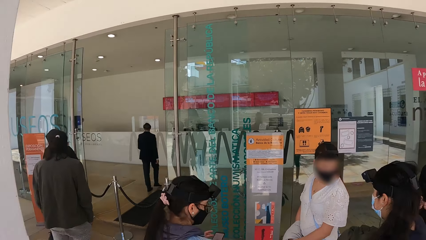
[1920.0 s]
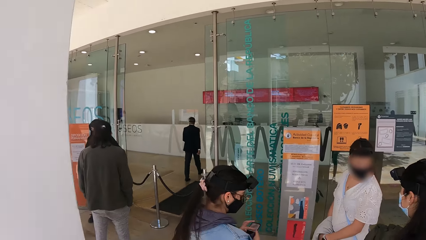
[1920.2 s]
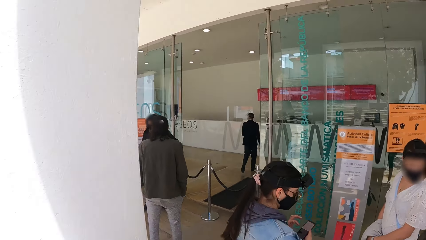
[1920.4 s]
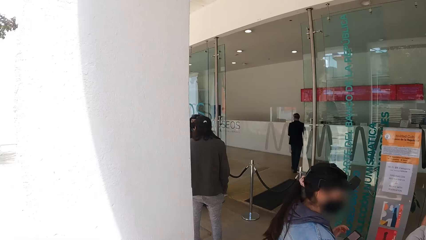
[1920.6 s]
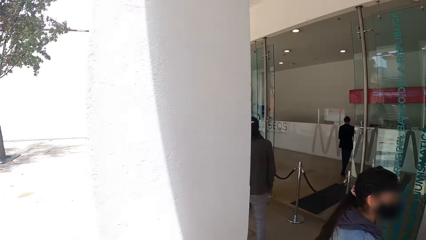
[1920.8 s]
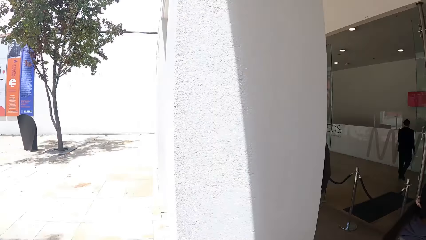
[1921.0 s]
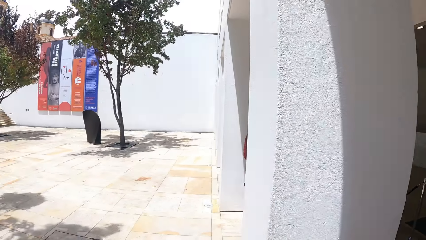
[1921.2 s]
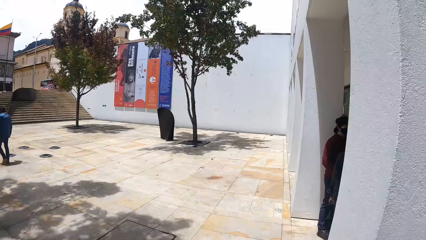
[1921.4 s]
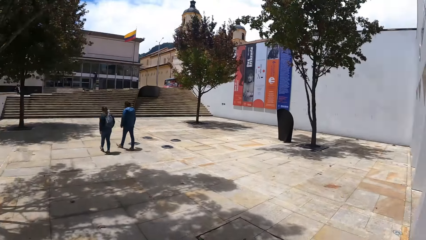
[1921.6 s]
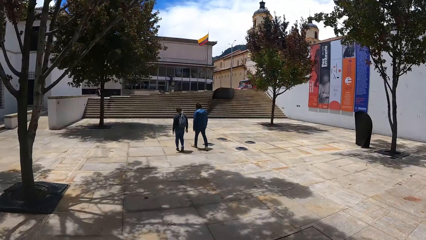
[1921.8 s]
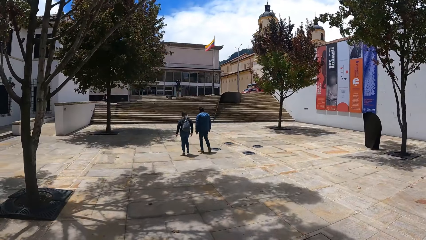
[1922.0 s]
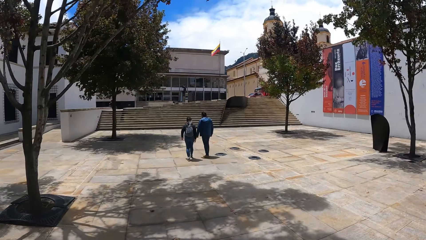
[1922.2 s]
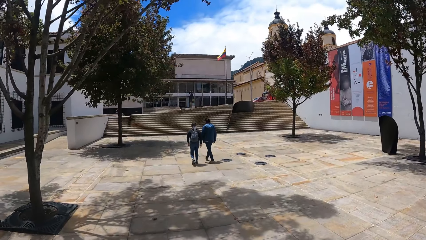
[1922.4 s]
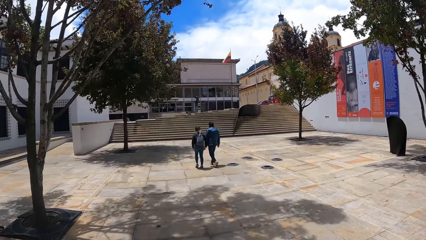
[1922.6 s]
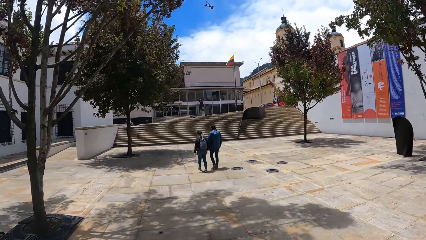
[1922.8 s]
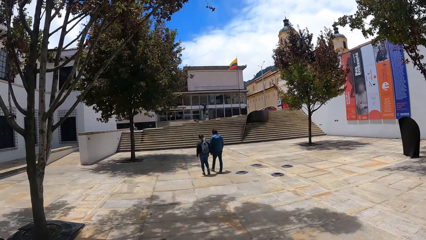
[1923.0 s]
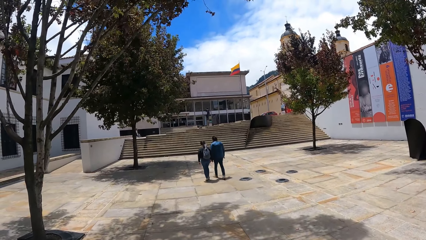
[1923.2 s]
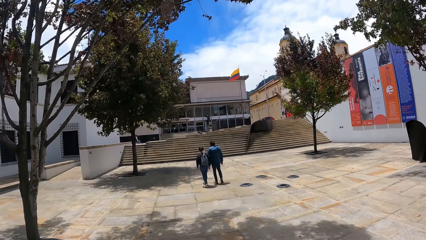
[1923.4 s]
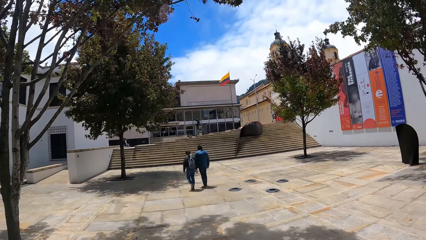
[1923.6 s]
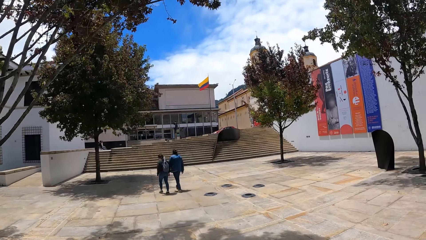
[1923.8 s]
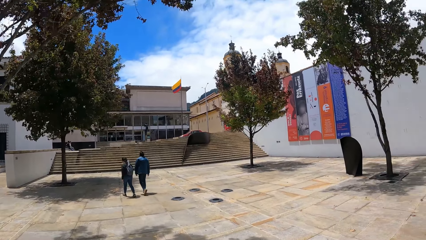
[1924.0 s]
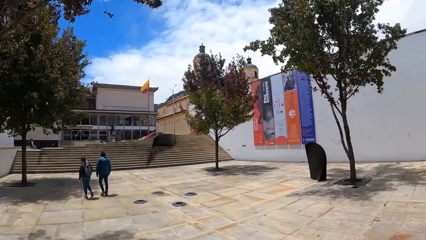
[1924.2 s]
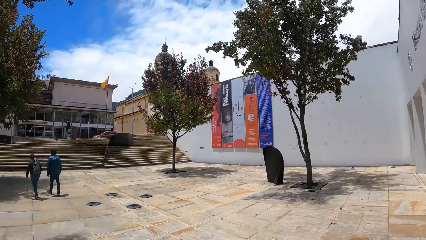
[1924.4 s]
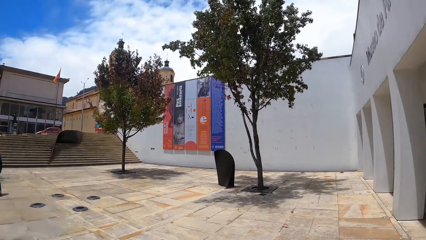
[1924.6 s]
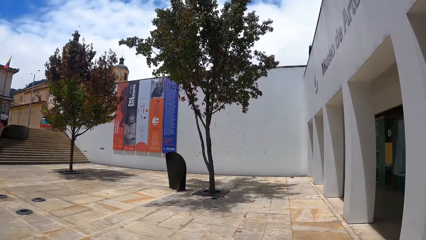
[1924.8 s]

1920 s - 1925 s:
The camera wearer looks around the street. They look at people.

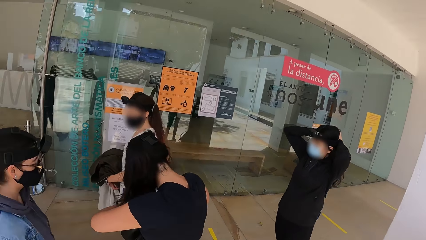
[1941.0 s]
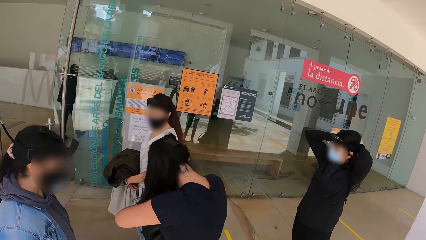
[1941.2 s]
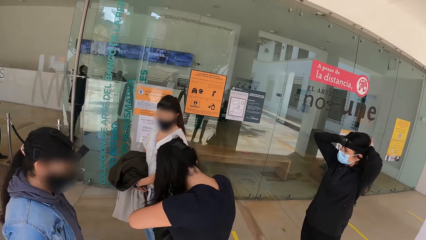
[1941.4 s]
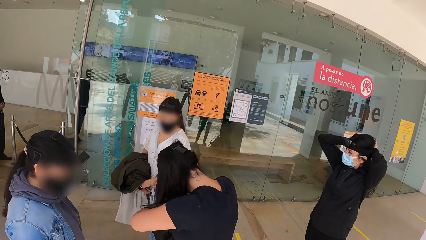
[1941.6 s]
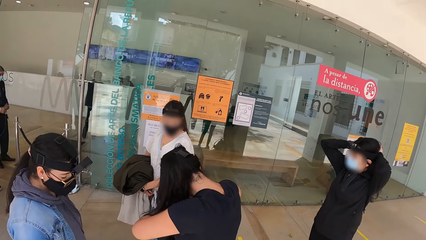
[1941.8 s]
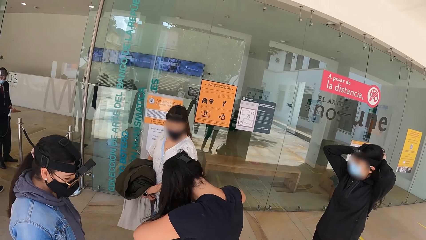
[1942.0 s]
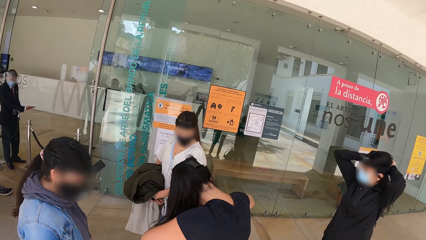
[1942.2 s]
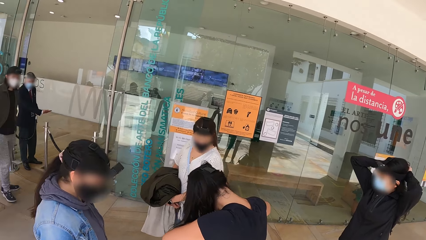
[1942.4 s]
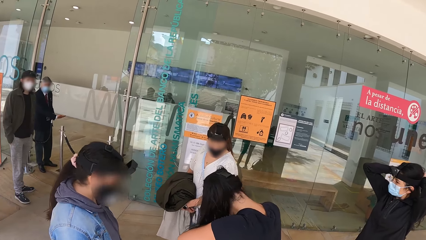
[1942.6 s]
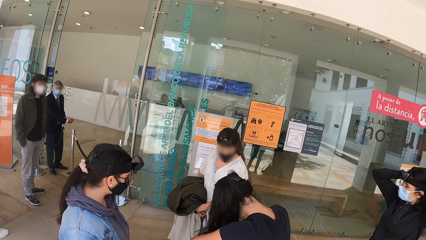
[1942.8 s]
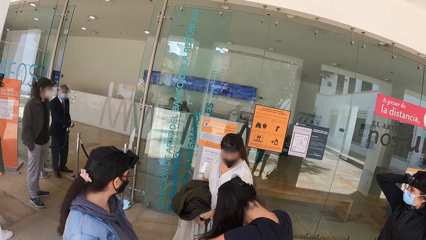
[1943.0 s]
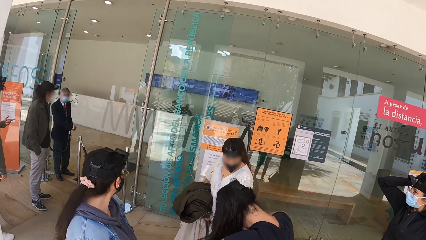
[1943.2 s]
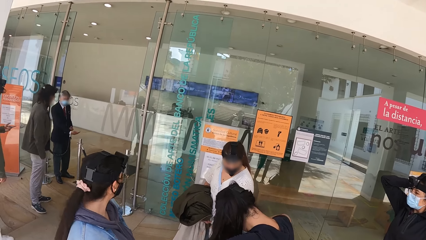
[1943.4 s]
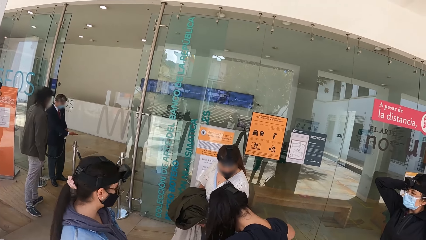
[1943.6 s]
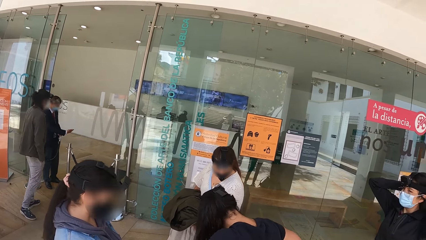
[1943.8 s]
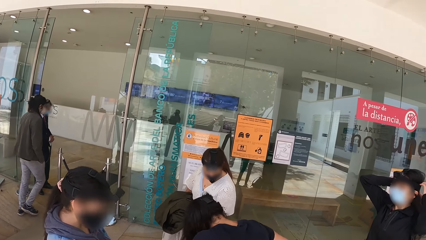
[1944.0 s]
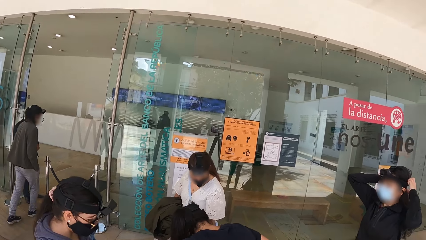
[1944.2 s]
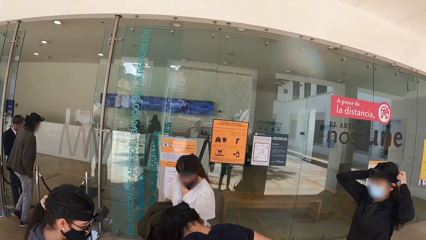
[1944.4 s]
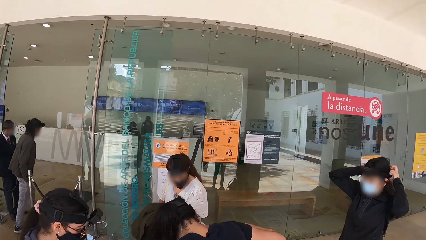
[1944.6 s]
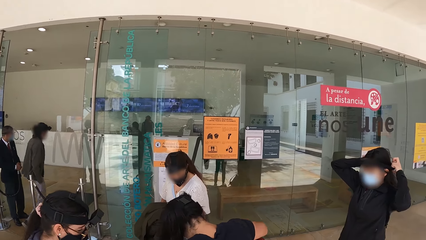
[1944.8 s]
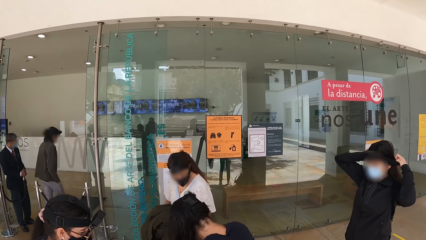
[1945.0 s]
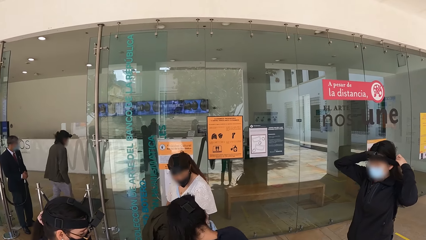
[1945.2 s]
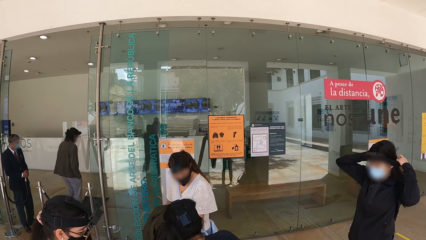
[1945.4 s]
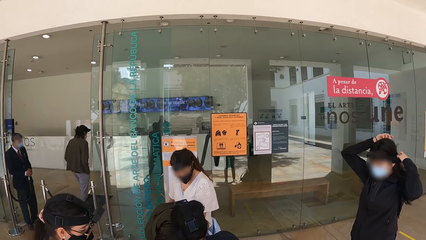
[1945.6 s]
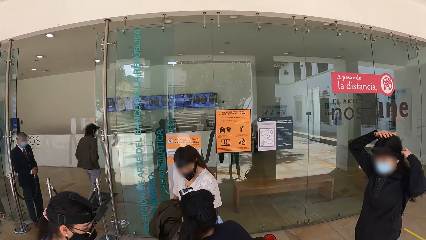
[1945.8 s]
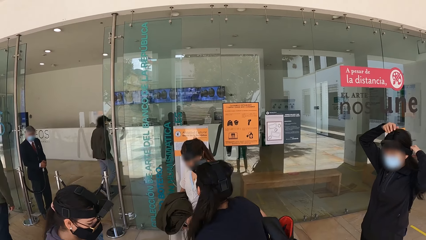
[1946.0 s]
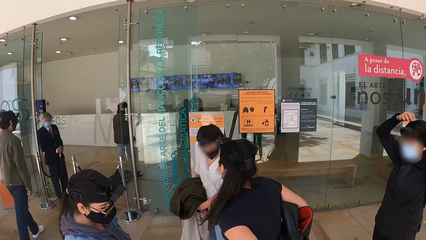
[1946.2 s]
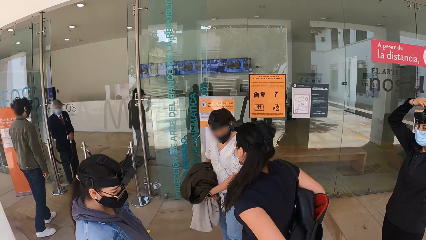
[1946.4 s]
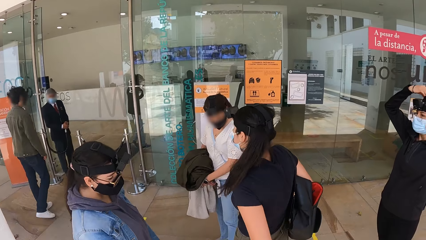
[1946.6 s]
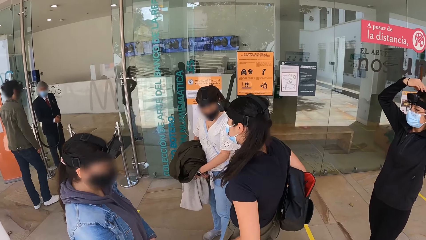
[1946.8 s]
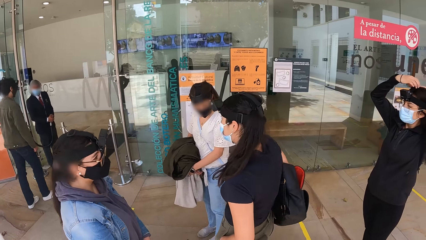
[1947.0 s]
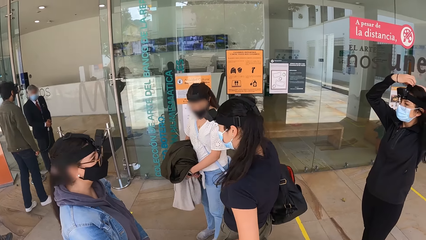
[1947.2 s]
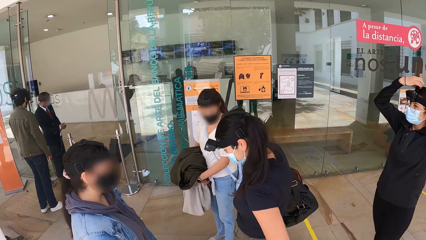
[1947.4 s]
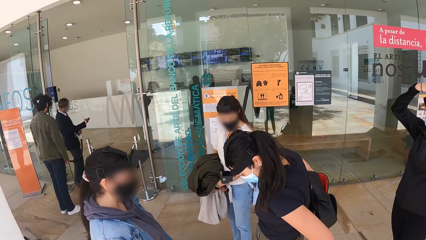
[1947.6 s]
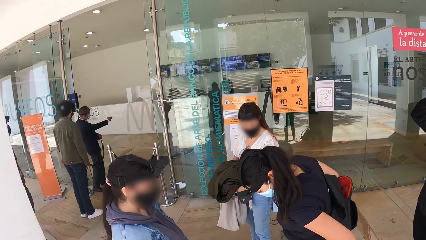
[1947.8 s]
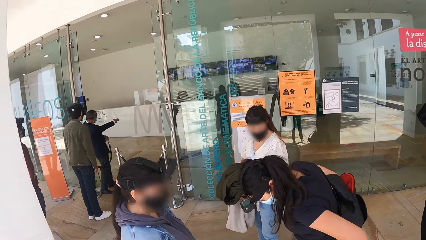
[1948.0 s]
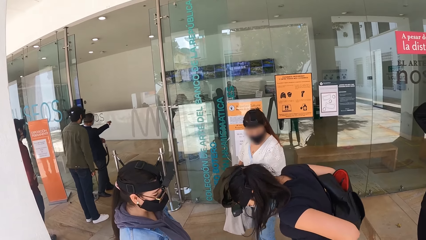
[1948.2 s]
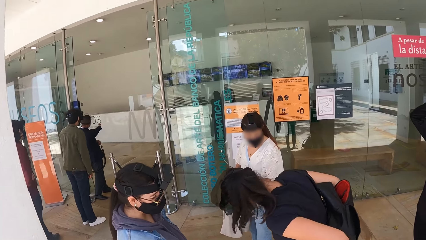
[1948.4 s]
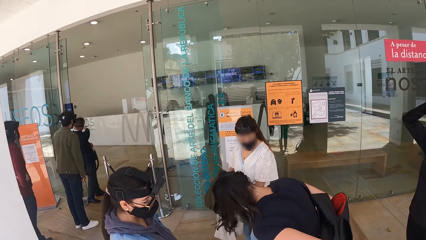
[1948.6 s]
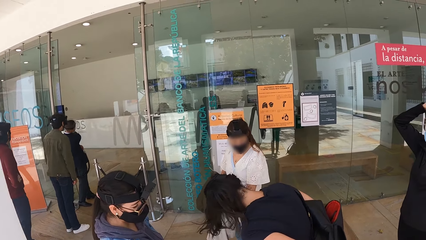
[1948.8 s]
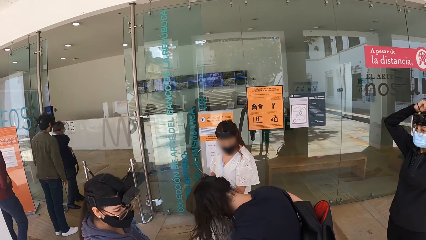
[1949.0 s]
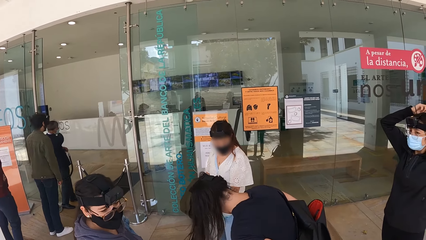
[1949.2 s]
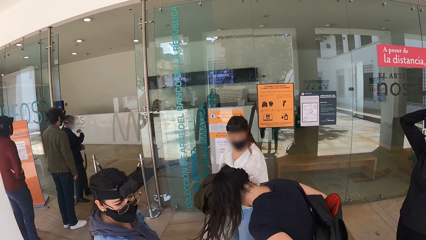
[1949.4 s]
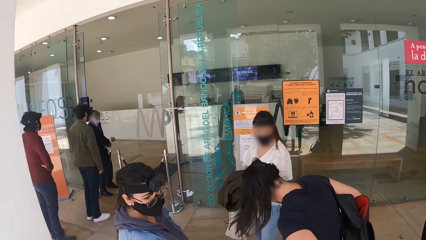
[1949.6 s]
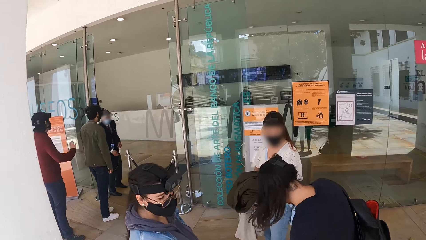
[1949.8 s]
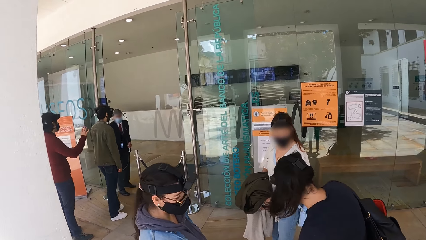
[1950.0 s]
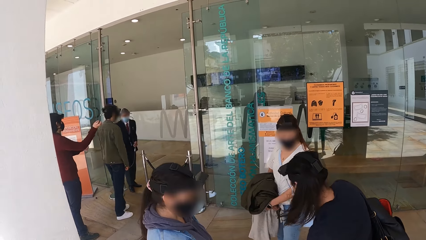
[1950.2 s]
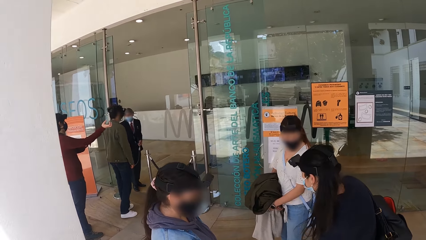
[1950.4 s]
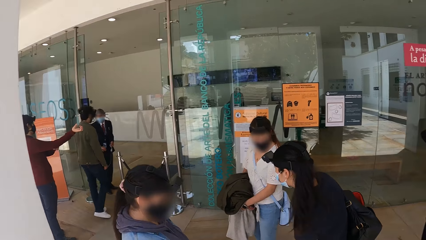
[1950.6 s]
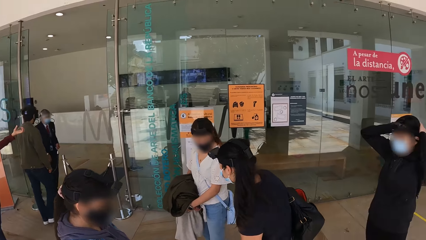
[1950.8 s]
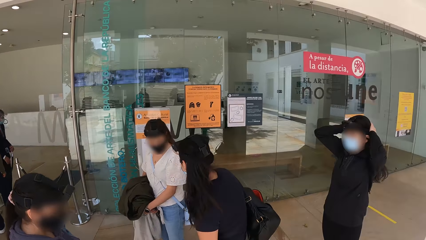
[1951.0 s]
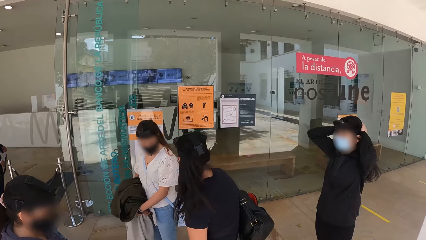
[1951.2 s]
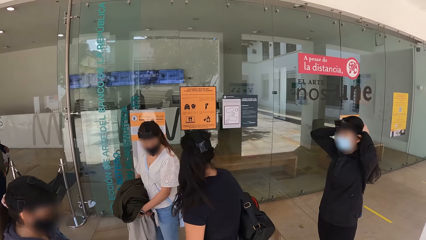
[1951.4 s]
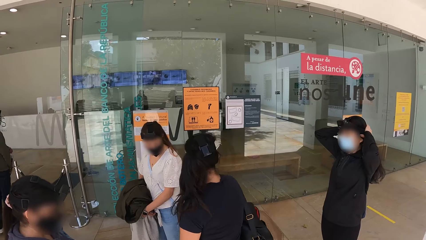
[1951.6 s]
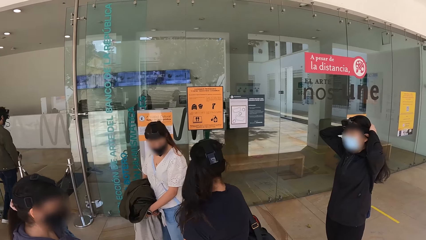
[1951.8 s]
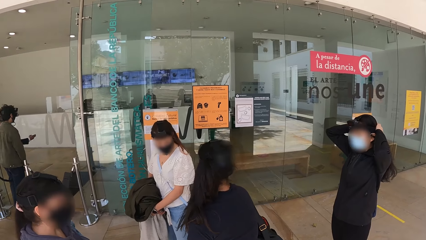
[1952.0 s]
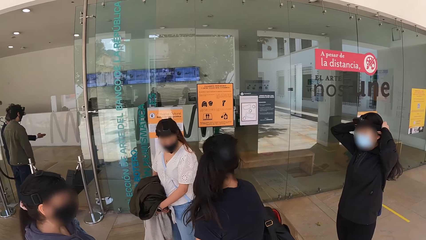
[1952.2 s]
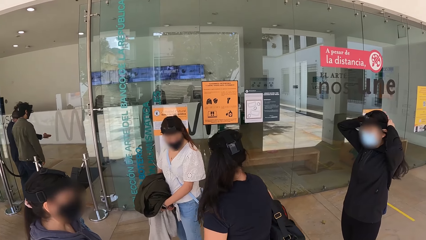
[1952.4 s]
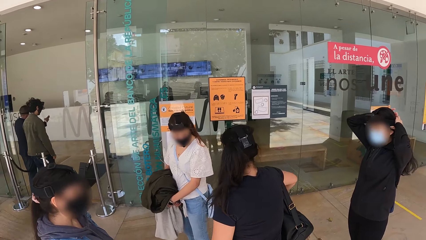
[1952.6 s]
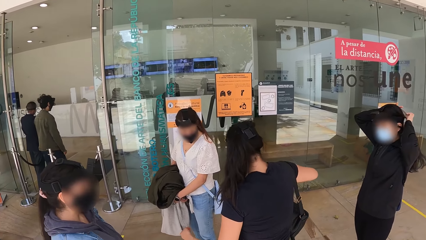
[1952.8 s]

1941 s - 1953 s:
The camera wearer looks around the entrance of the building. They look at people. A man points at a room with the right hand. A person walks into a room. The man points at a room with the right hand. Another person lifts up the right hand.
